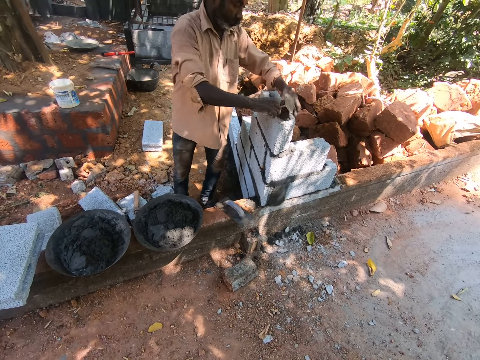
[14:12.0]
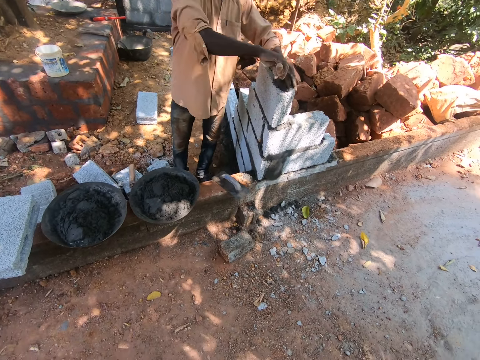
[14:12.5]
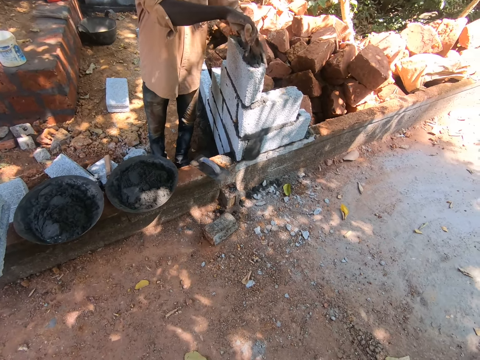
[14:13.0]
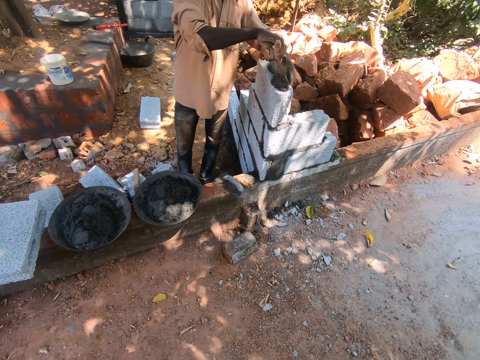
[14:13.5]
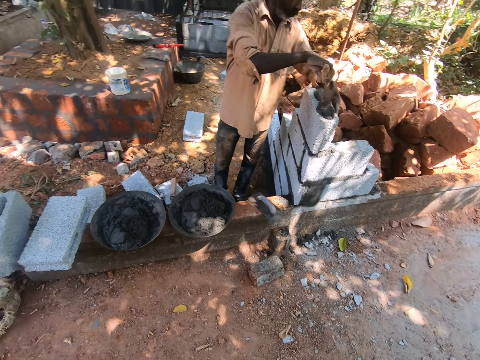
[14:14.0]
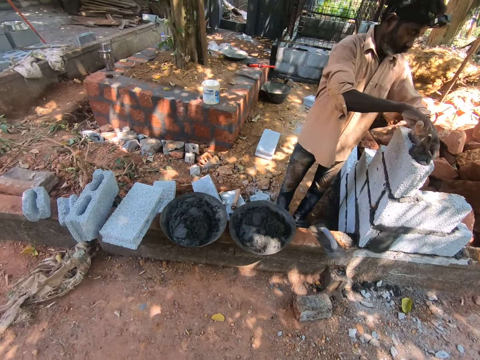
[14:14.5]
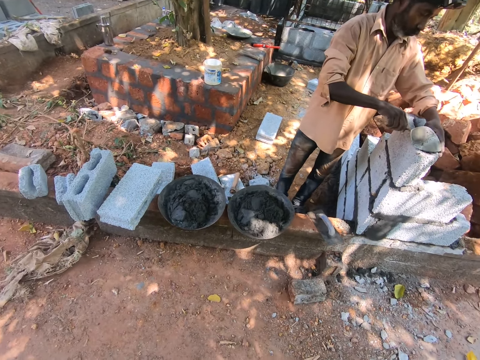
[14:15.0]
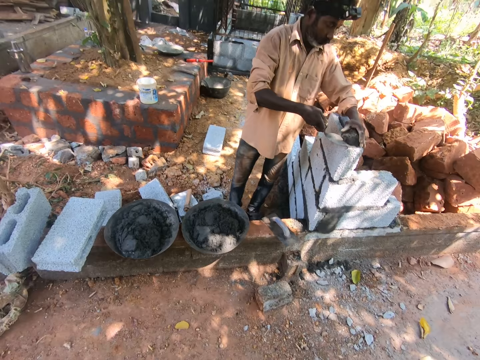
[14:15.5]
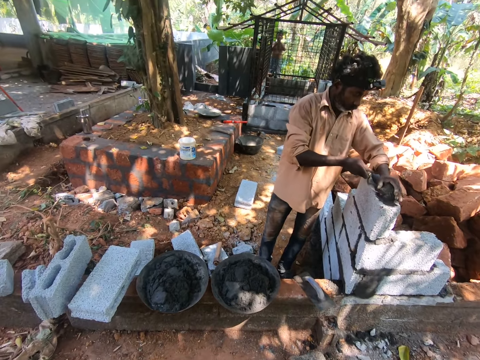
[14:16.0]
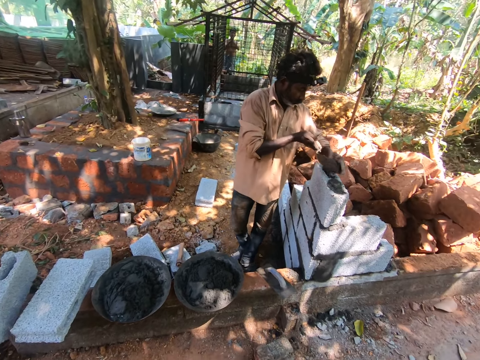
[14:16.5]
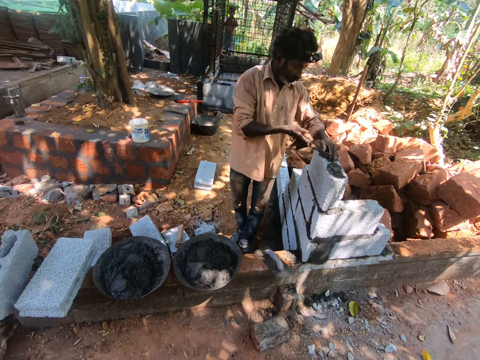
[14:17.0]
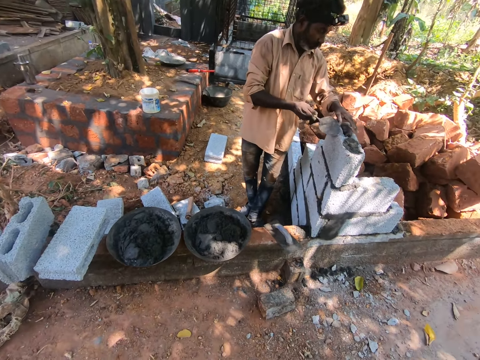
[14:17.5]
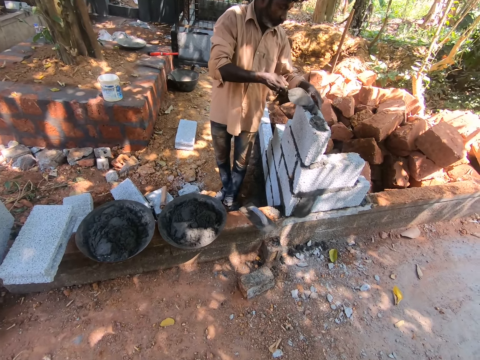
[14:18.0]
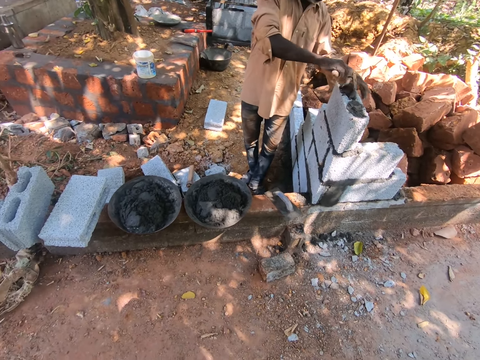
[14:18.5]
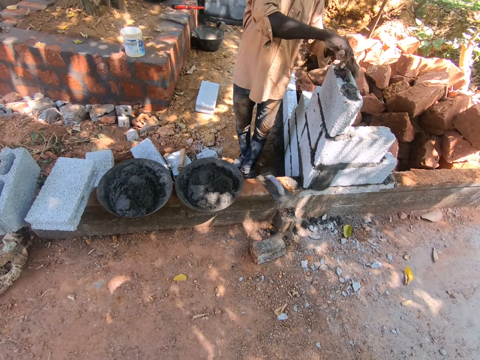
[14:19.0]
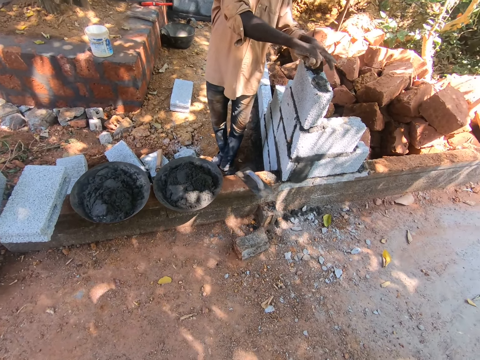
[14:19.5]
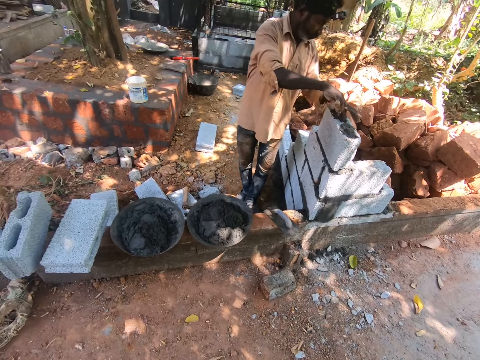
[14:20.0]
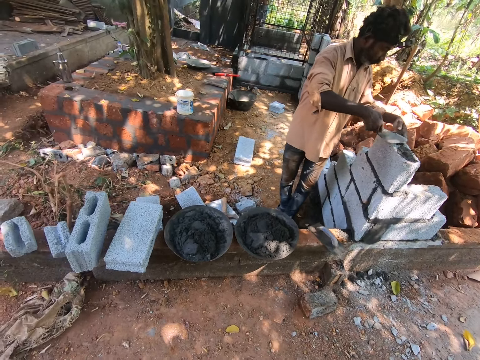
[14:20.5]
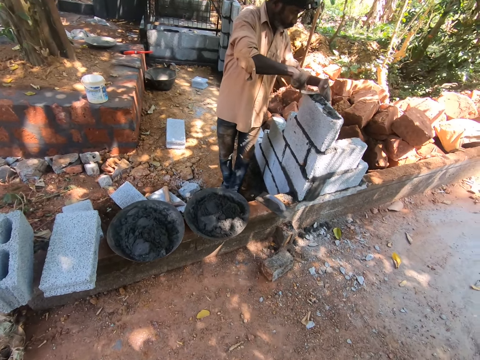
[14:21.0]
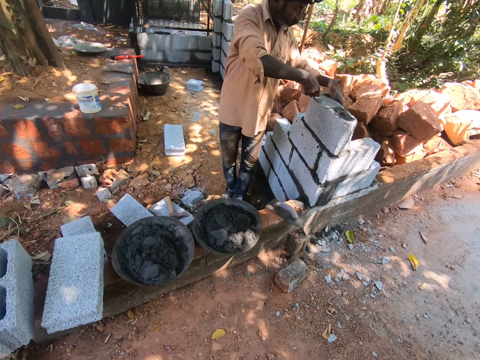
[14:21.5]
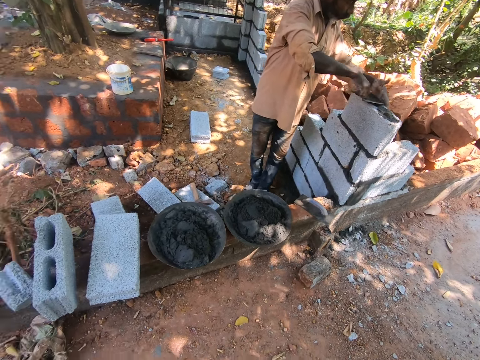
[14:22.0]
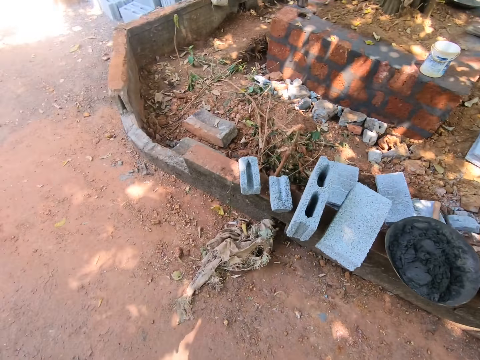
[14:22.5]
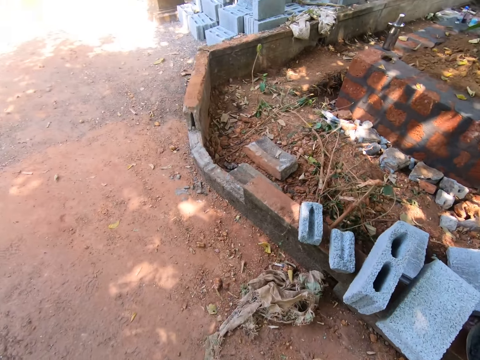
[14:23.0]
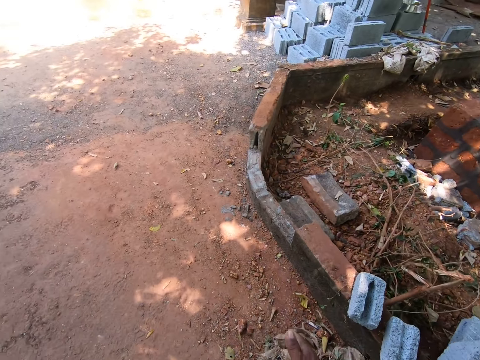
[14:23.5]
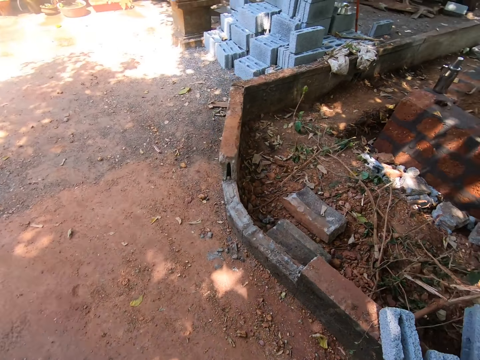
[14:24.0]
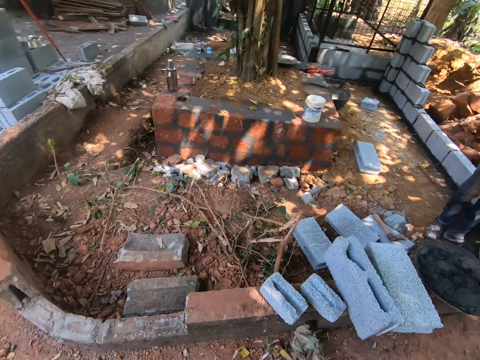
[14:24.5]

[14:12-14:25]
The man pours the concrete mix on the concrete block with the gauging trowel in his right hand. The man holds the concrete block with his left hand. The man inserts the concrete mix in the concrete block with the gauging trowel in his right hand. The man packs the concrete mix in the concrete block with the gauging trowel in his hands. The camera wearer interacts with the man. The man pours the concrete mix in the concrete block with the gauging trowel in his hands. The man inserts the concrete mix in the concrete block with the gauging trowel in his right hand. The camera wearer looks around and turns around.

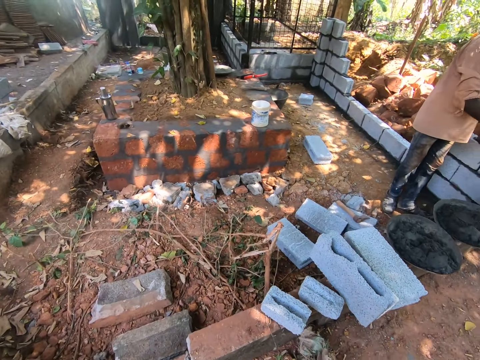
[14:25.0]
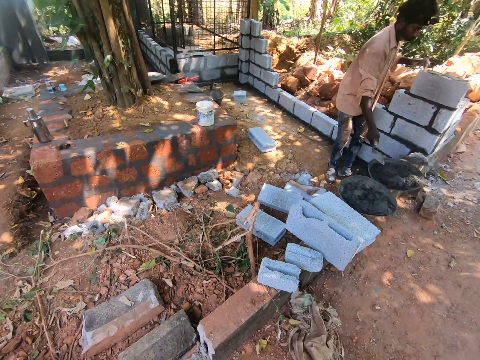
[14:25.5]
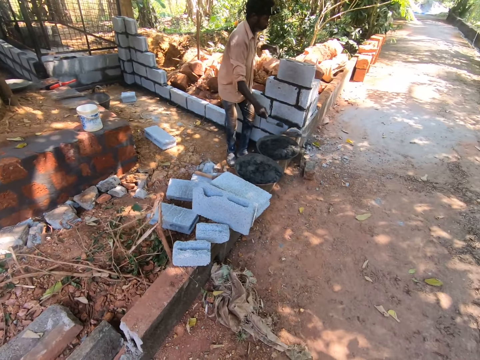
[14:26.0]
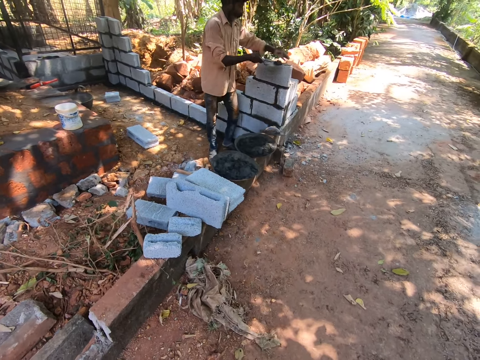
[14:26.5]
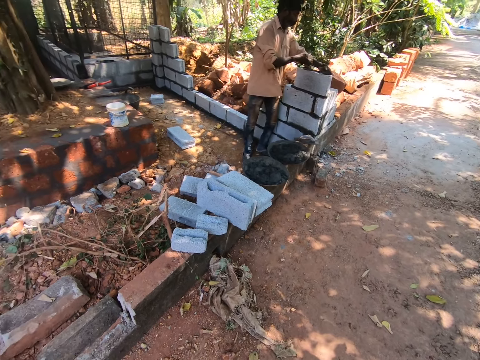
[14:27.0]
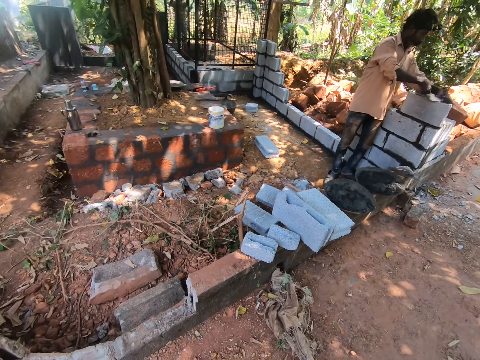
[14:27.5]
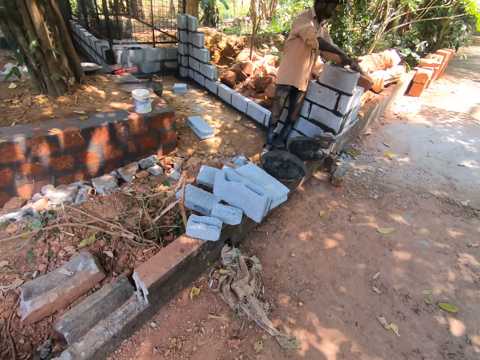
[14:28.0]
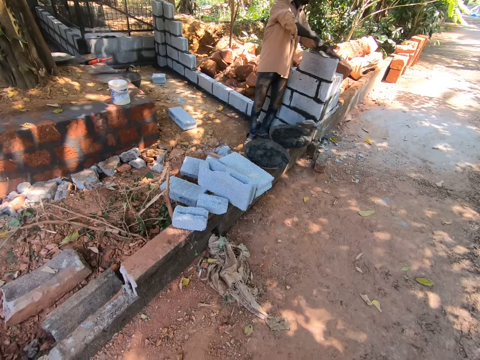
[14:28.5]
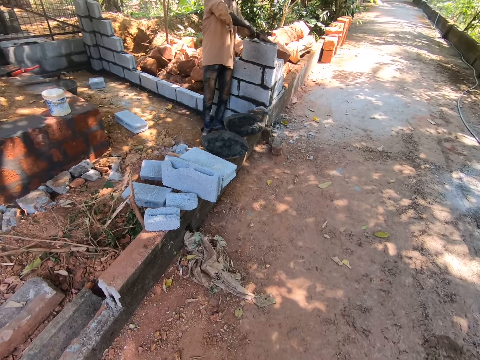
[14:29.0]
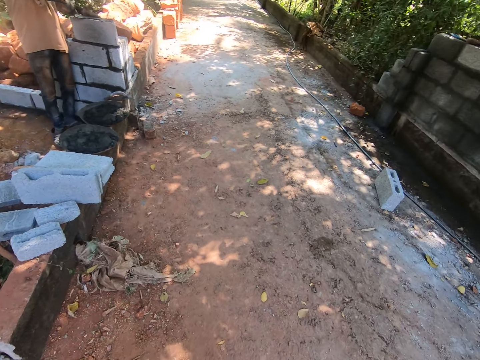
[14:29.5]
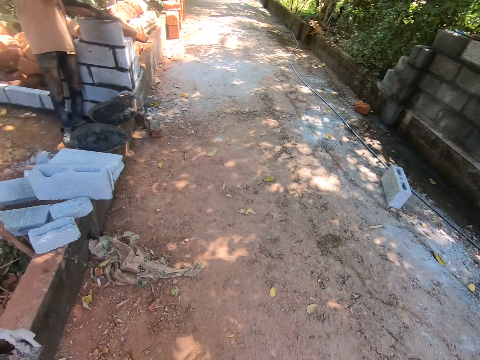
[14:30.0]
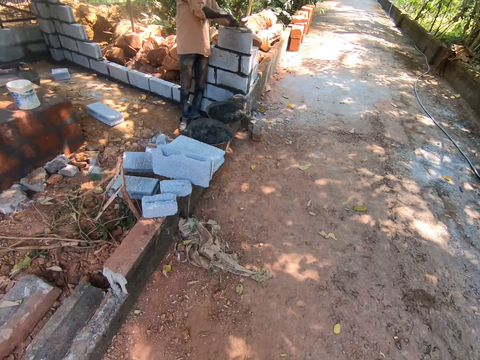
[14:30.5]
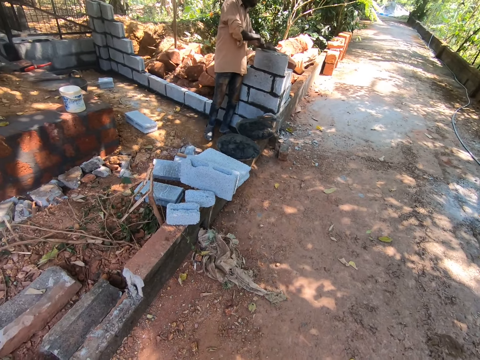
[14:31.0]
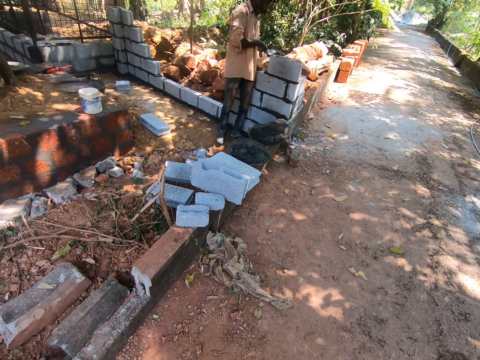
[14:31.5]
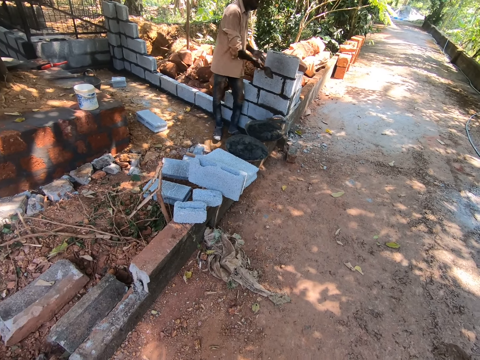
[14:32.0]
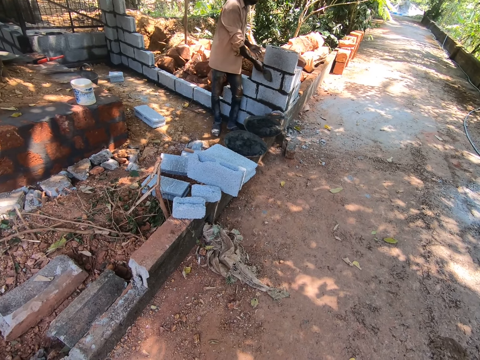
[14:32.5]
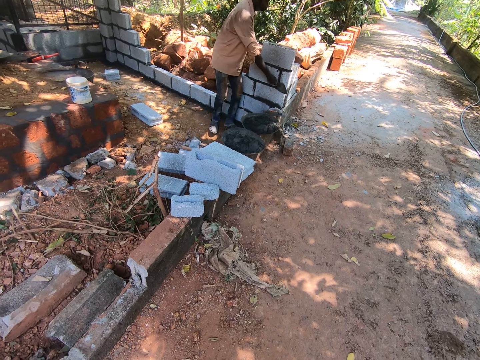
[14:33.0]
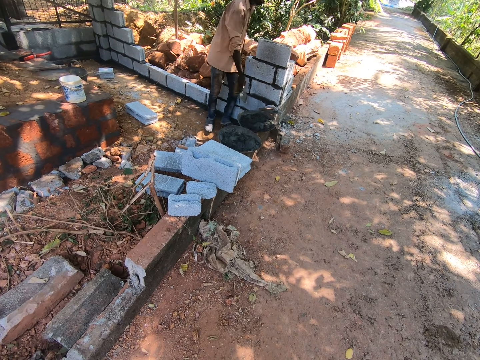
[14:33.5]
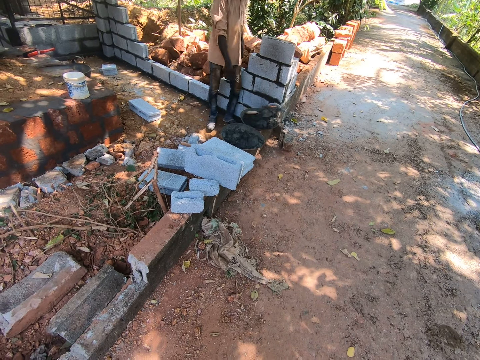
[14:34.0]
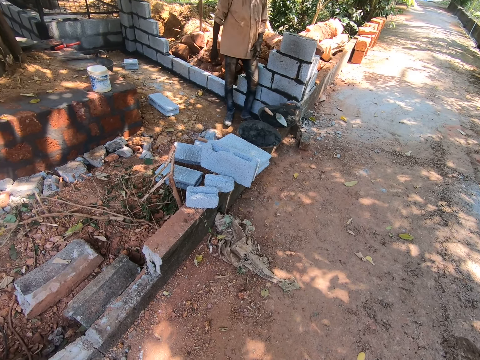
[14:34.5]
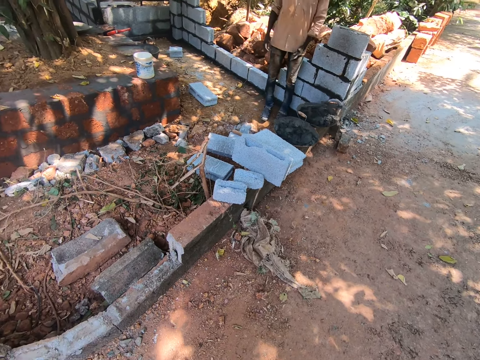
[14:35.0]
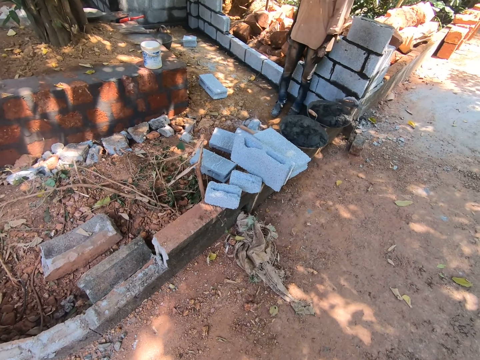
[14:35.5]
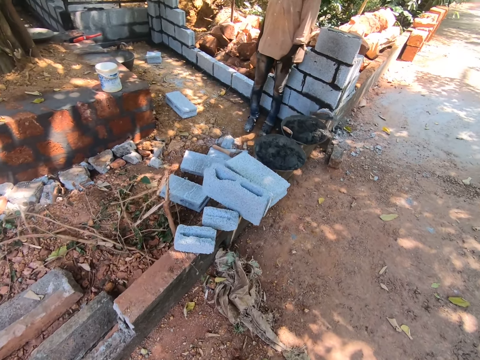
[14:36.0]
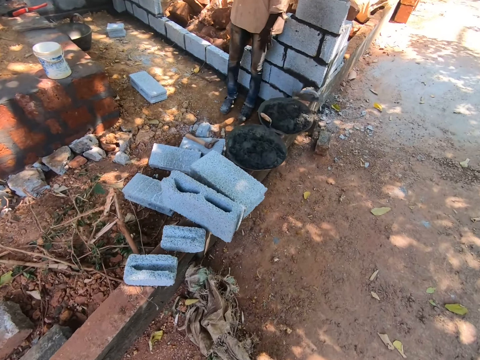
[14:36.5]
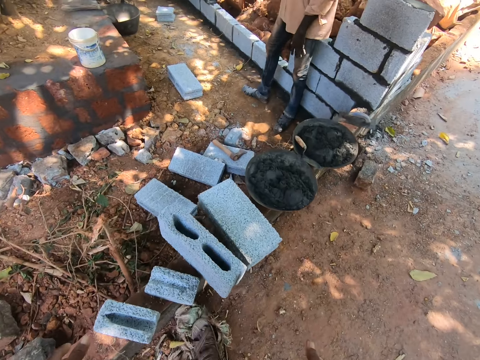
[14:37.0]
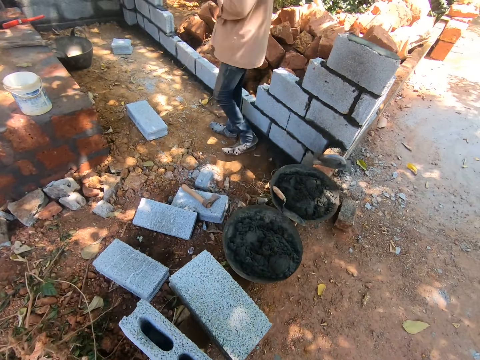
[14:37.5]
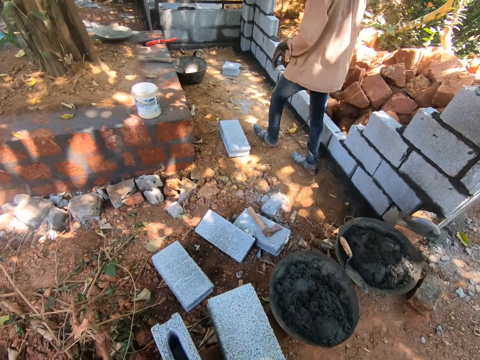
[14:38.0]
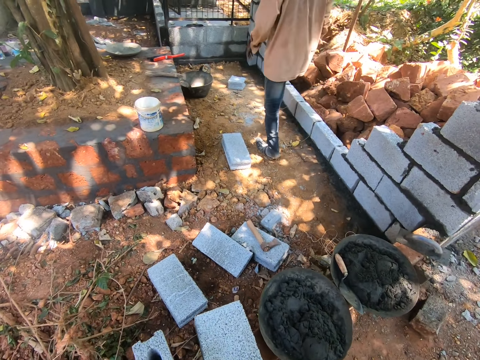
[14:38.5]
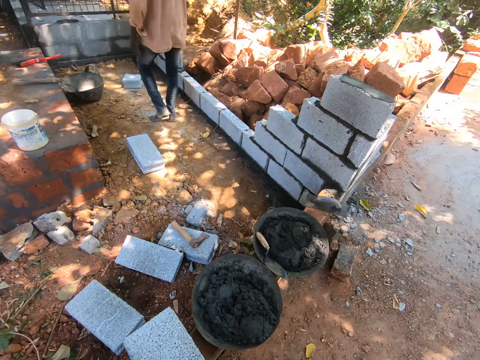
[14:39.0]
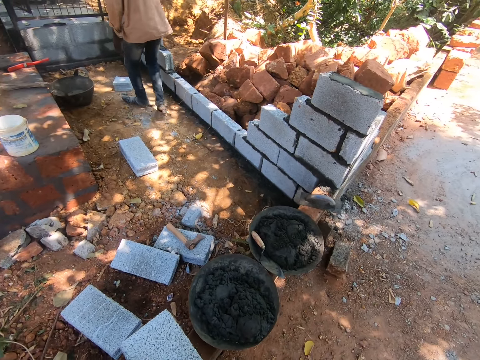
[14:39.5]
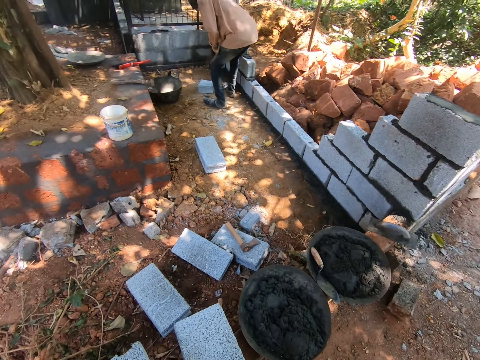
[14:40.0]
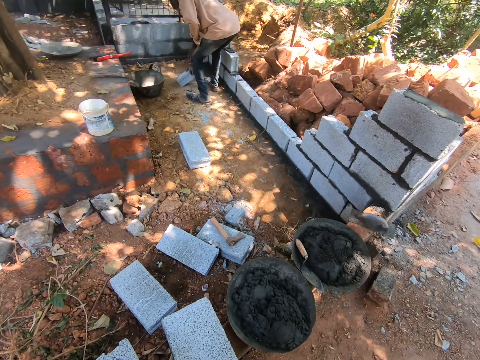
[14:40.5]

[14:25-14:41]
The man packs the concrete mix in the mortar pan with the gauging trowel in his right hand. The man pours the concrete mix on the concrete block with the gauging trowel in his right hand. The man levels the concrete mix on the concrete block with the gauging trowel in his right hand. The camera wearer looks around. The man levels the concrete mix at the sides of the concrete blocks. The camera wearer drops the gauging trowel on the concrete mix in the mortar pan with his right hand. He walks. The man walks towards the concrete block on the ground. The camera wearer looks around. The man picks up the concrete block from the ground with his right hand.
